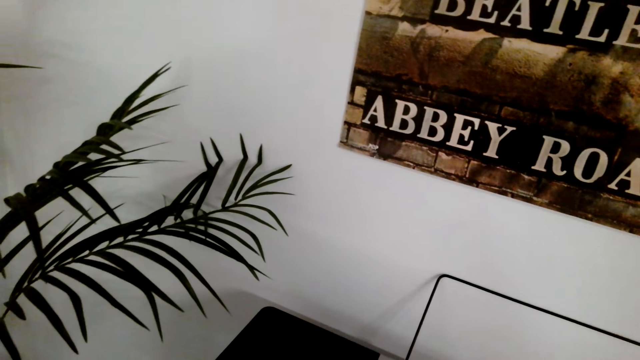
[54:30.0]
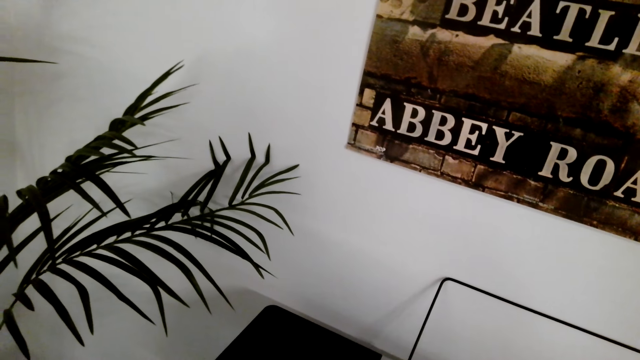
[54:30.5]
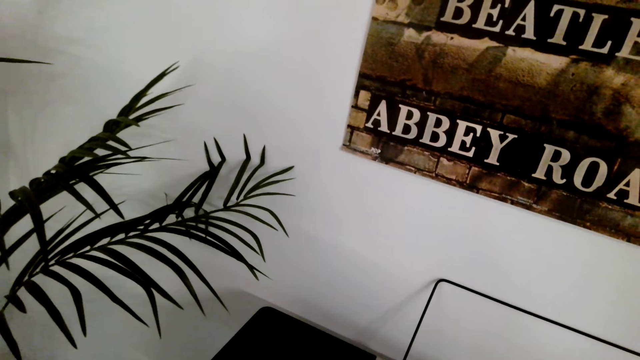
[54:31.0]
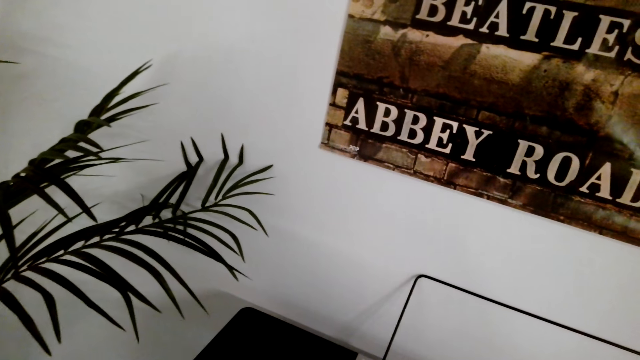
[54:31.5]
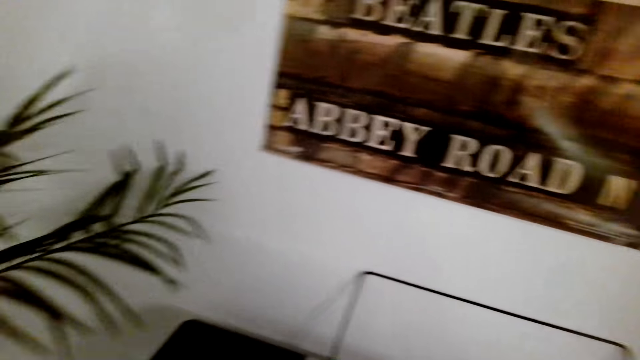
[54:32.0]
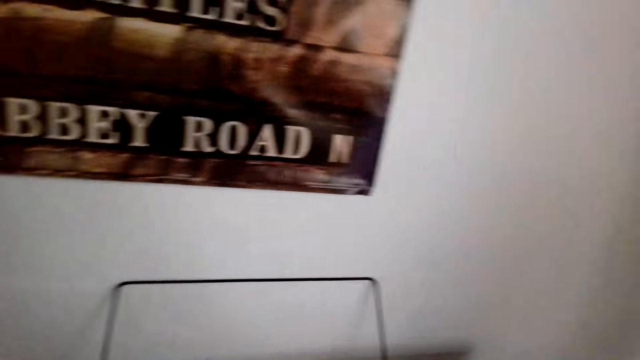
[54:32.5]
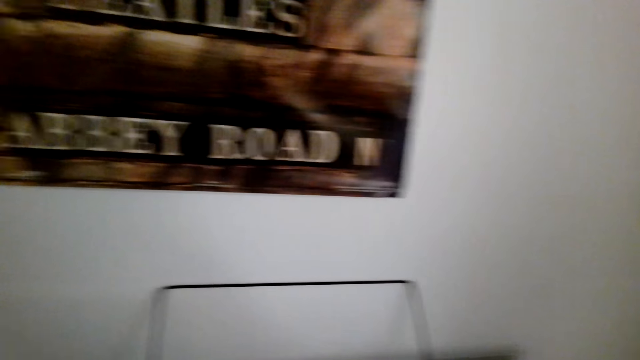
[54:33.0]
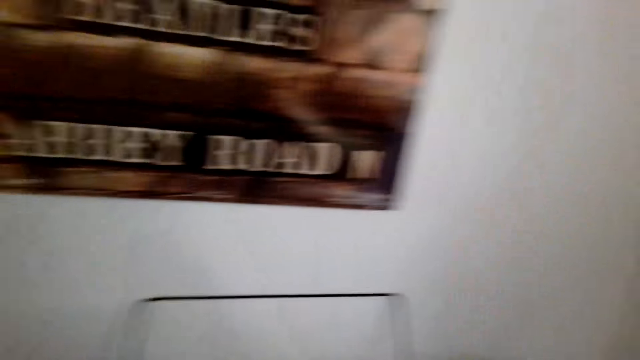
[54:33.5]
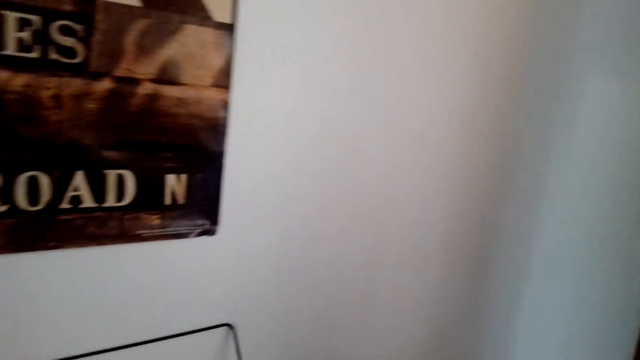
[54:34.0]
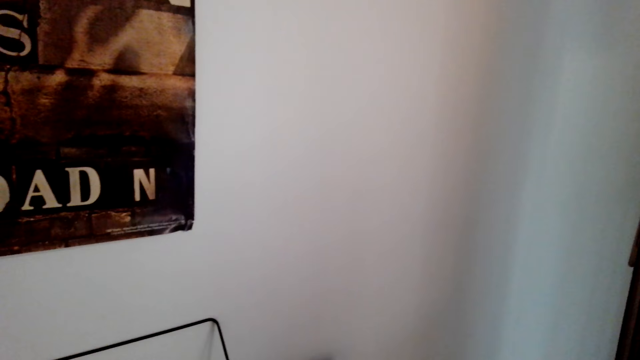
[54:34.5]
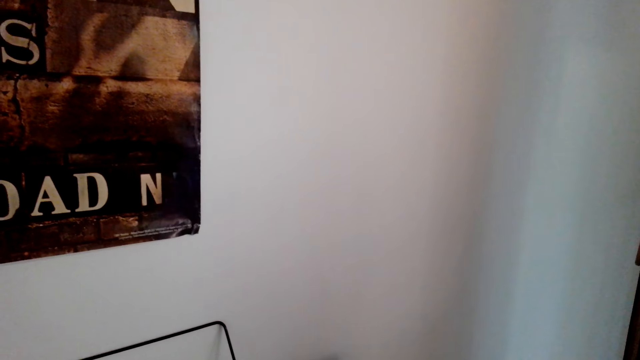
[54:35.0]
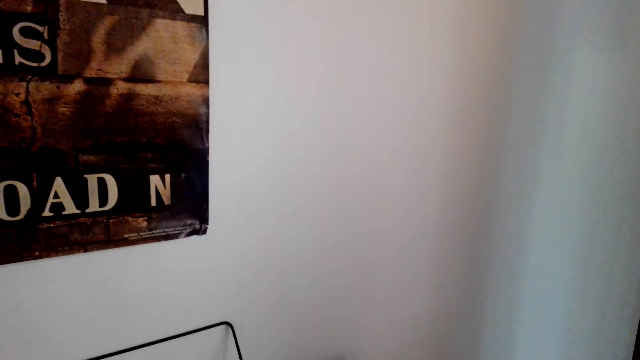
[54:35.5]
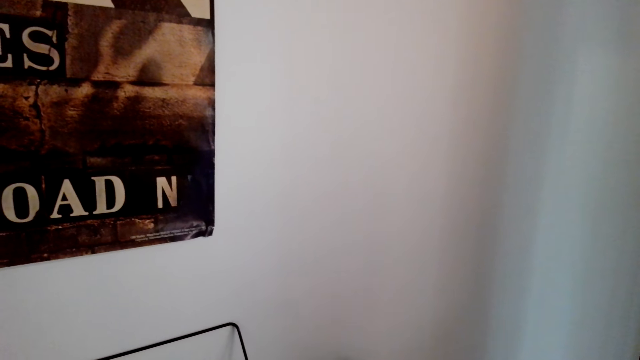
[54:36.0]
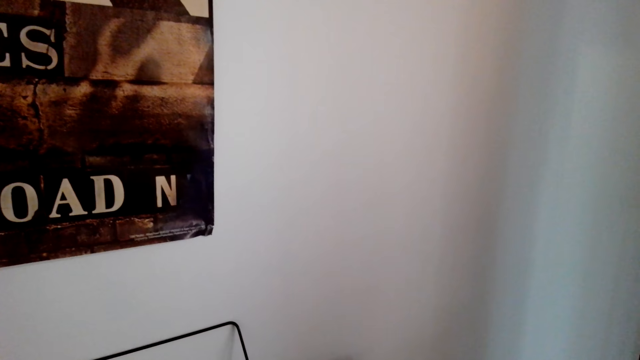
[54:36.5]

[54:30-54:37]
The camera wearer plays the keyboard.

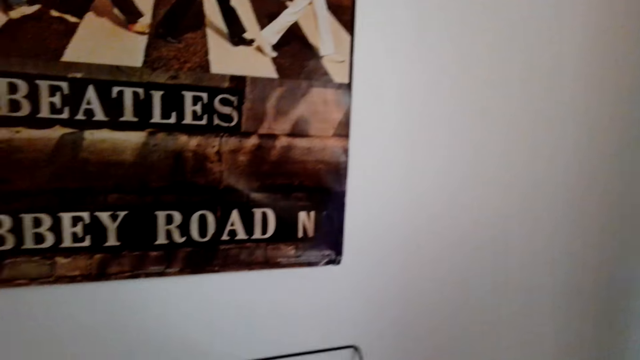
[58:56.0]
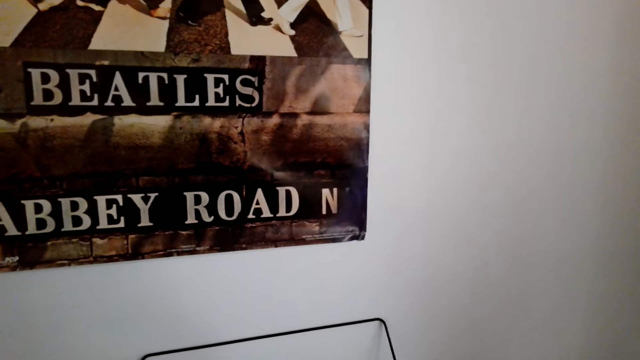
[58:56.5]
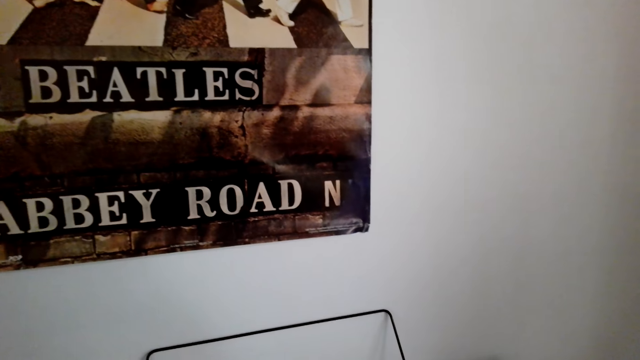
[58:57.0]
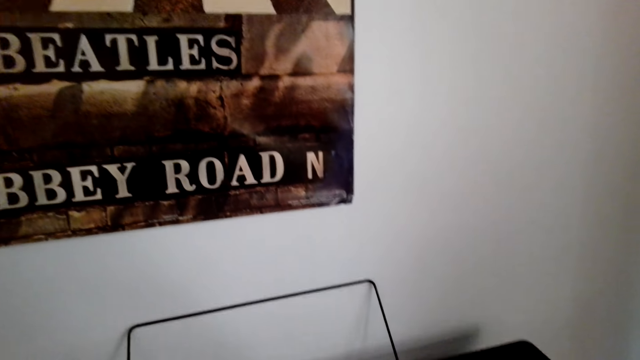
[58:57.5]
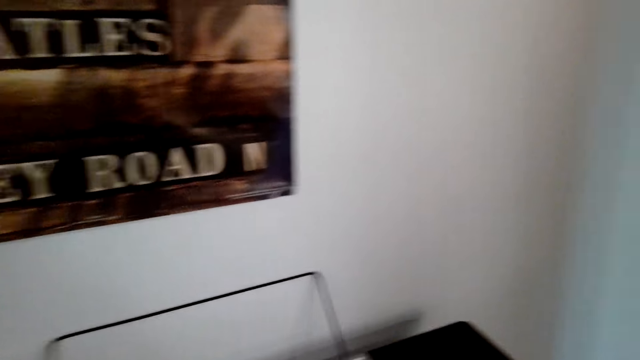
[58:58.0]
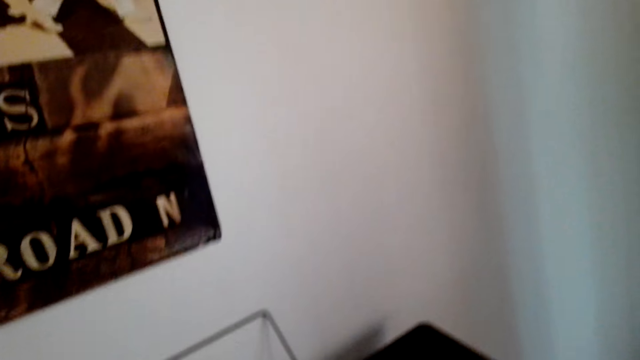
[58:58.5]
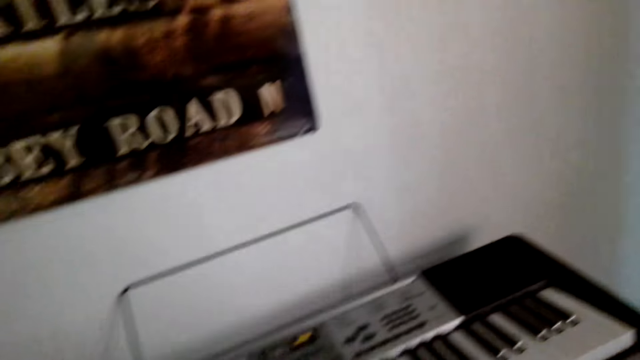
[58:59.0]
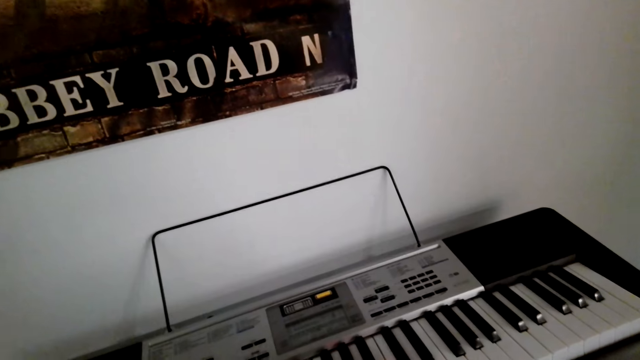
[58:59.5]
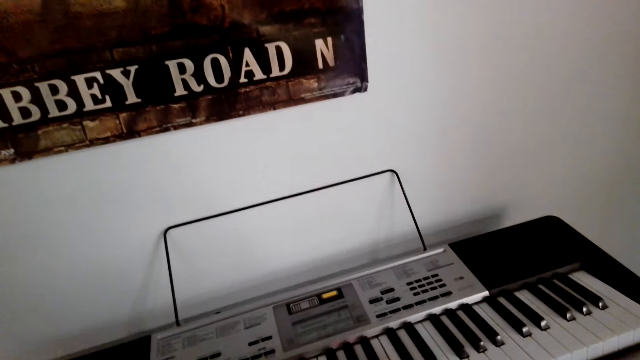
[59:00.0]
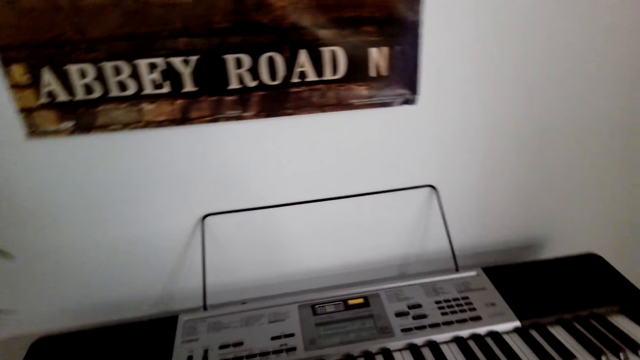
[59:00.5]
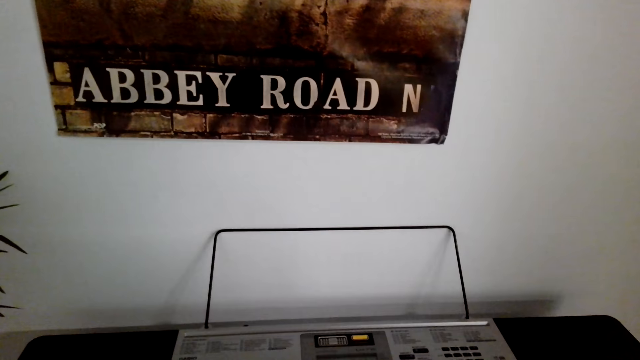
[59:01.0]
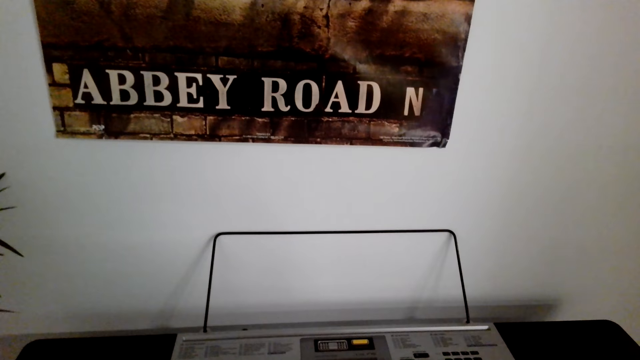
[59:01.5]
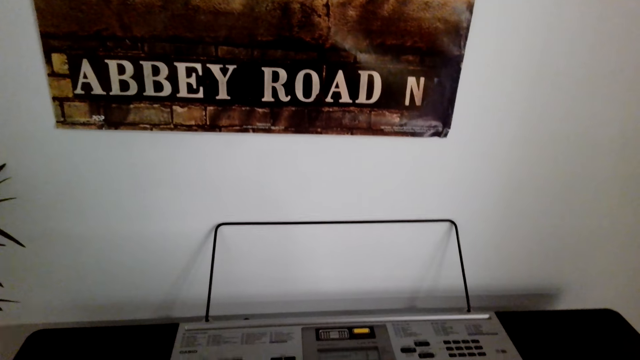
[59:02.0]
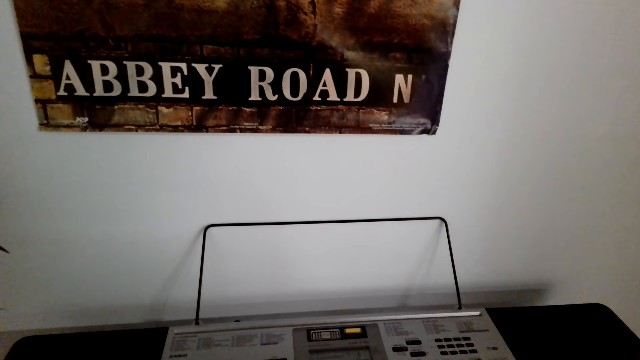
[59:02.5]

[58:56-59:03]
The camera wearer plays the keyboard.

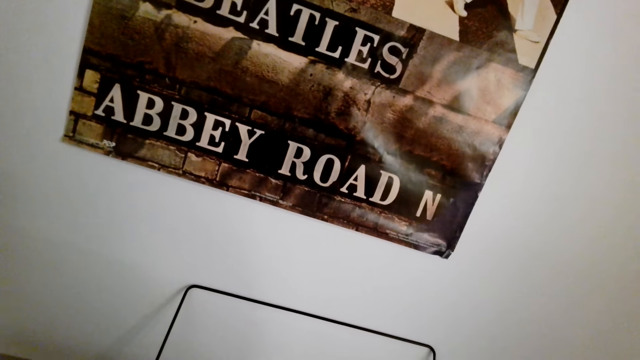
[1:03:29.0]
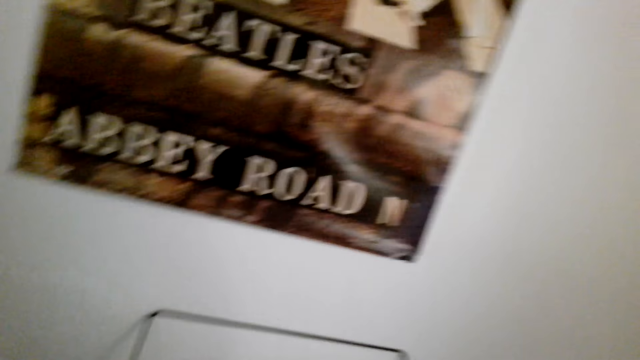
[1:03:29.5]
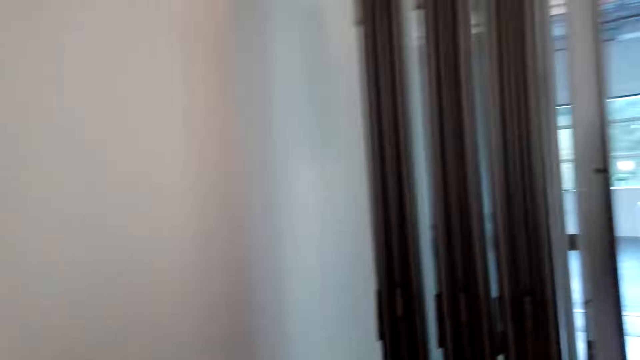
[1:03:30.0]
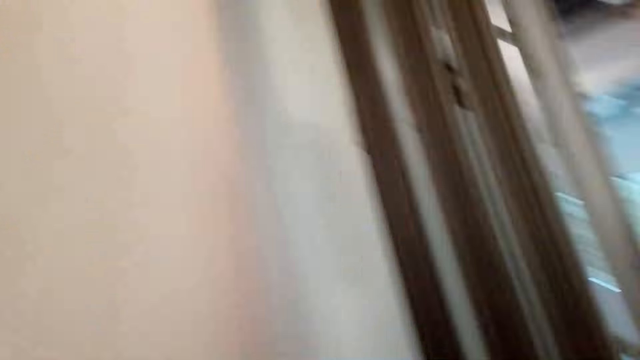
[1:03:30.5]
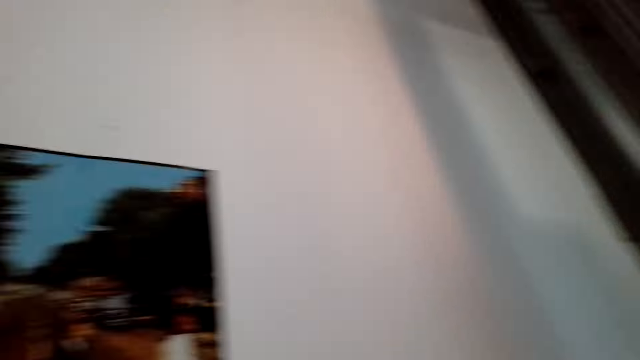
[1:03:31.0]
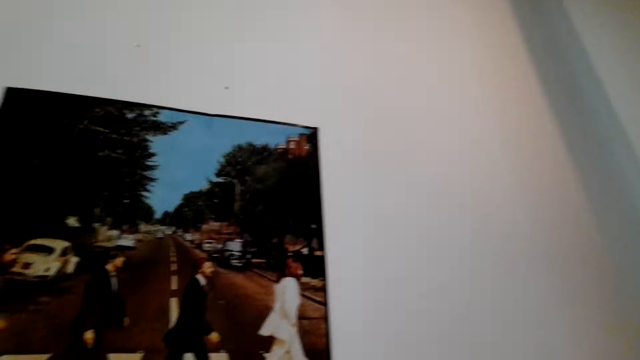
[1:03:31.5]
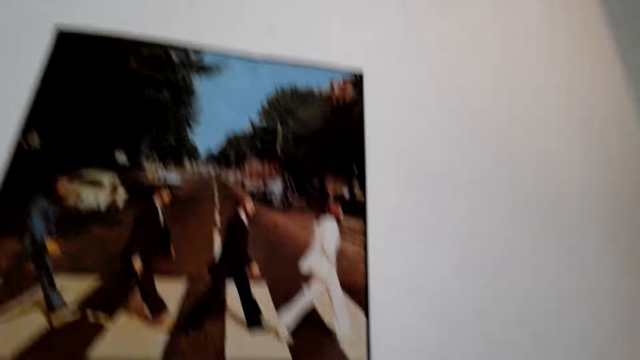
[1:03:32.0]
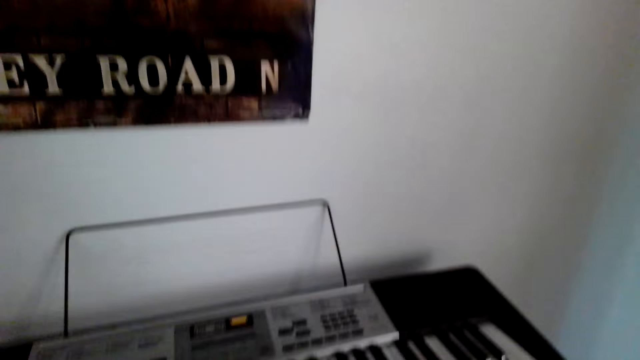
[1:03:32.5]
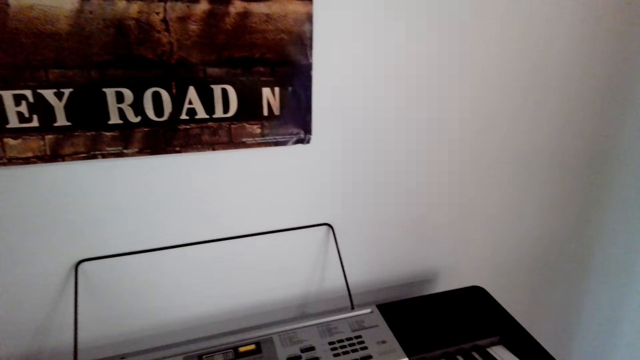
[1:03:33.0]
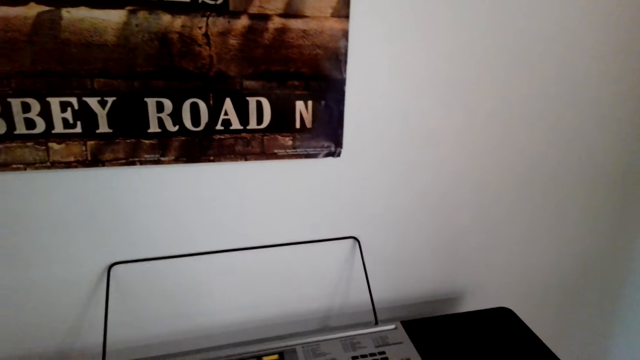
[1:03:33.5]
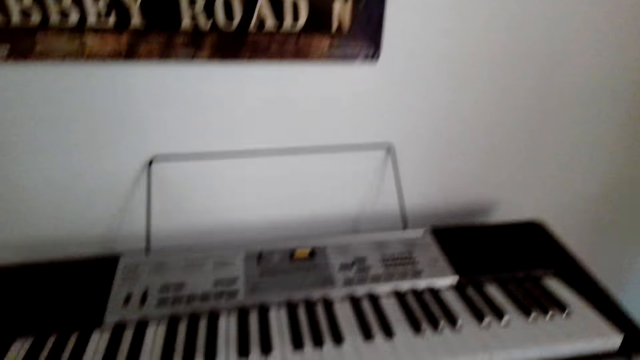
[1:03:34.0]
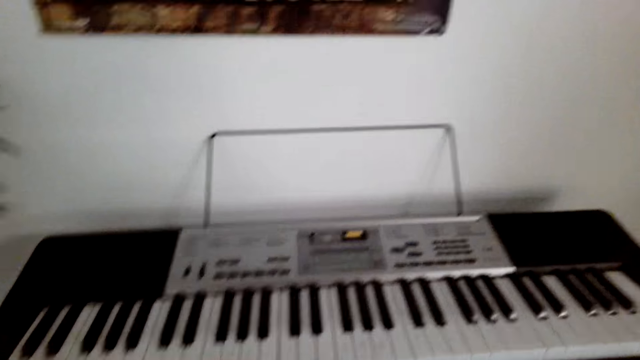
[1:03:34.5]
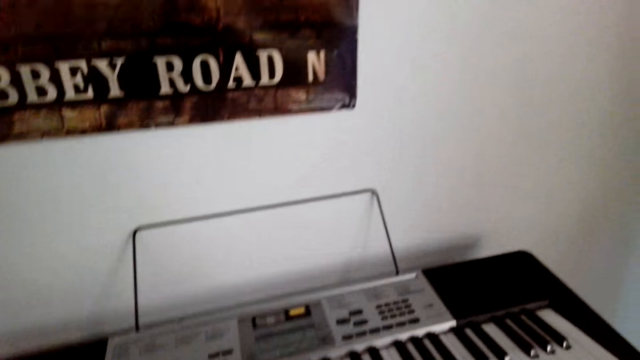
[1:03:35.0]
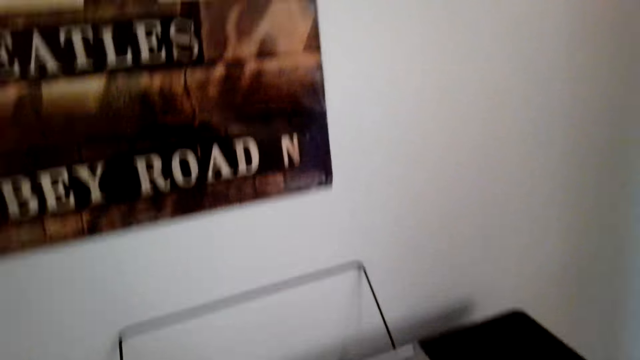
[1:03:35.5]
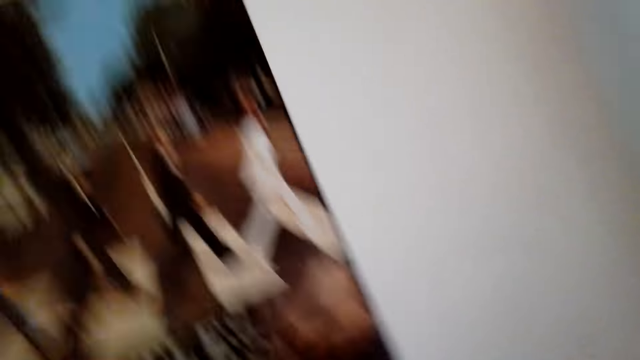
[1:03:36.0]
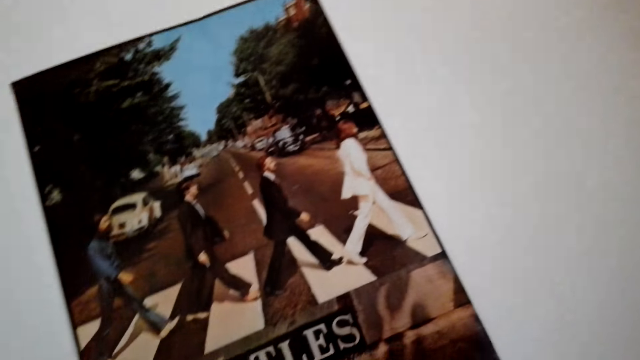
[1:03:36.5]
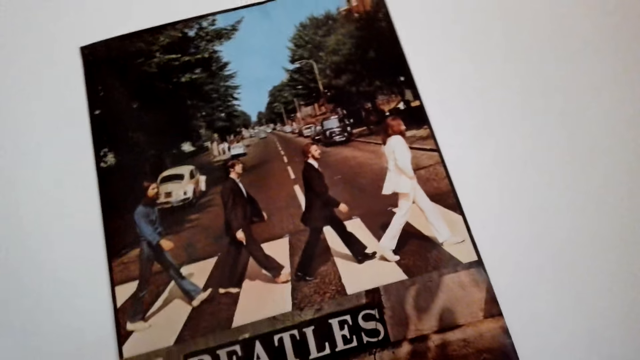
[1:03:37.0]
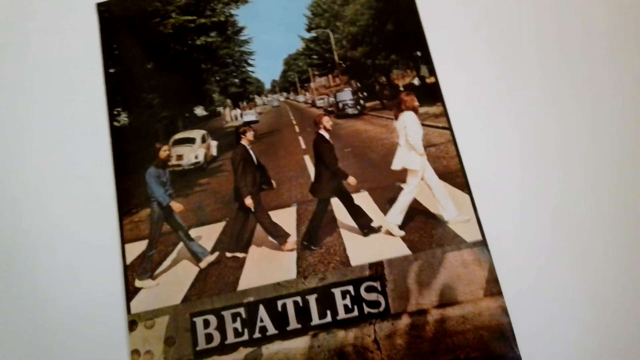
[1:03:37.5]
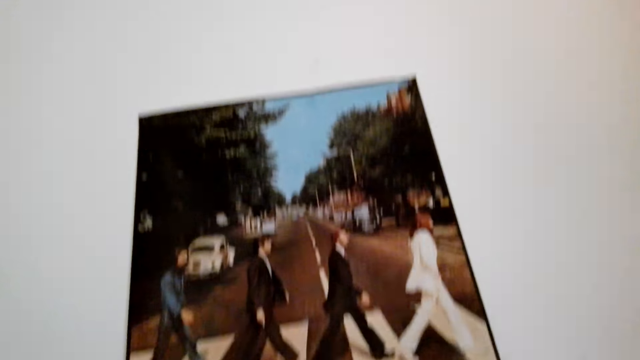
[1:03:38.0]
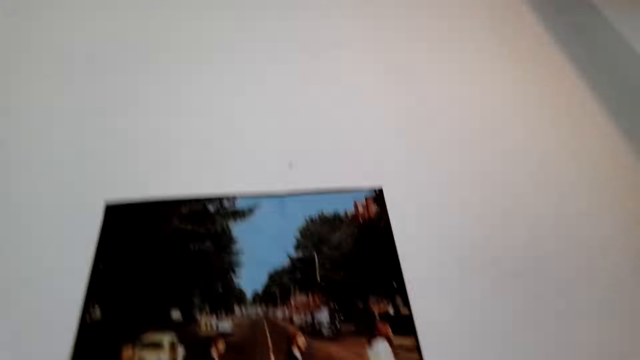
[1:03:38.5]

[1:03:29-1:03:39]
The camera wearer looks around.
